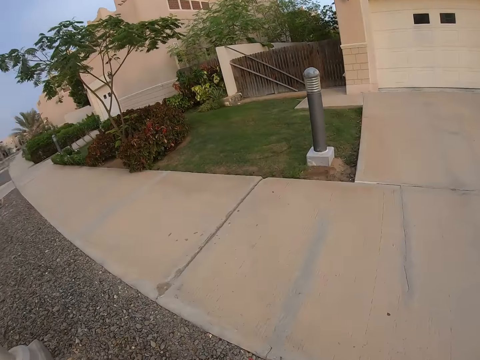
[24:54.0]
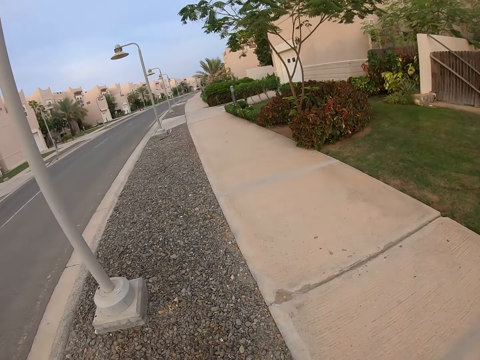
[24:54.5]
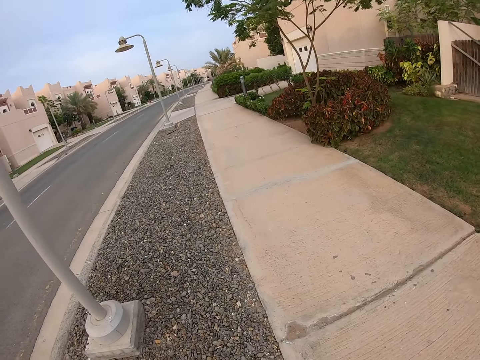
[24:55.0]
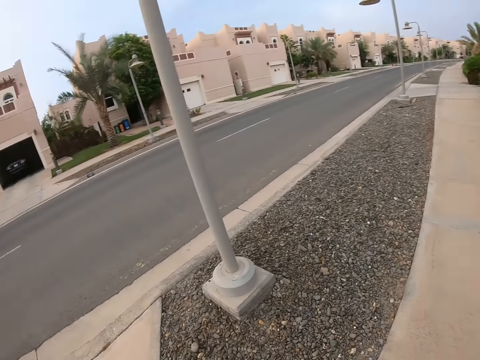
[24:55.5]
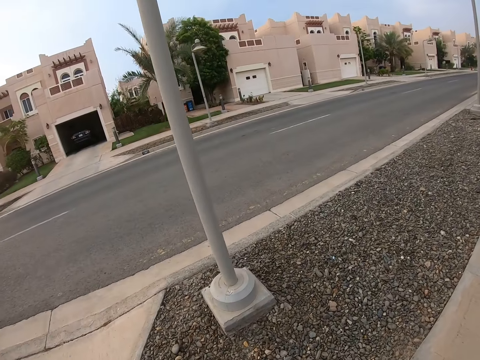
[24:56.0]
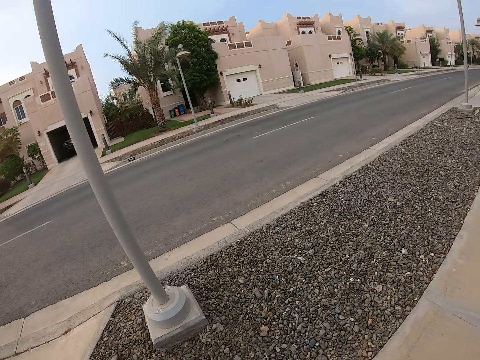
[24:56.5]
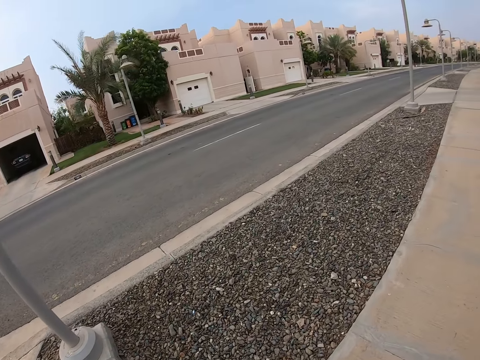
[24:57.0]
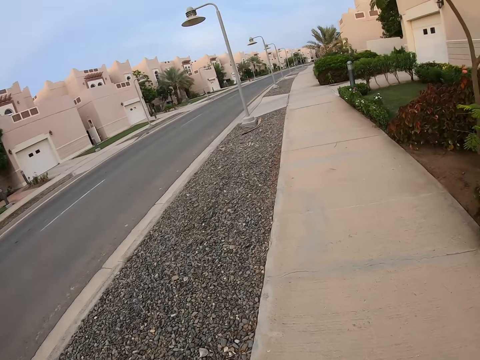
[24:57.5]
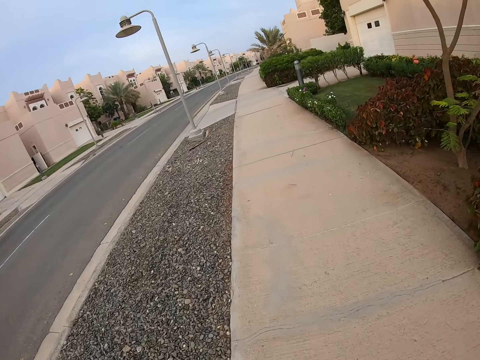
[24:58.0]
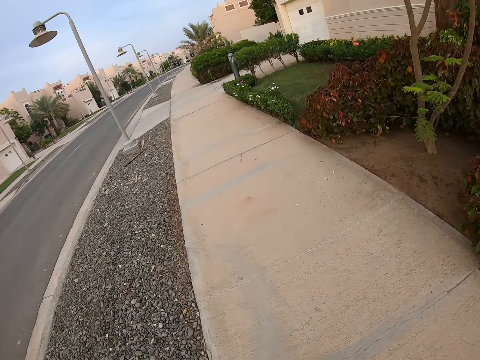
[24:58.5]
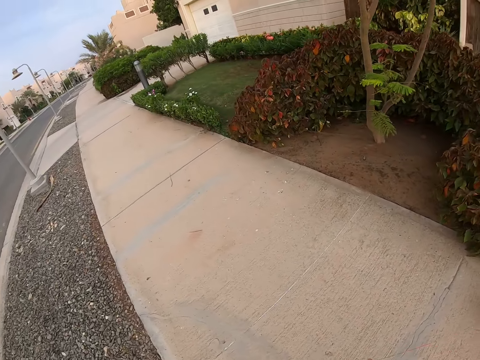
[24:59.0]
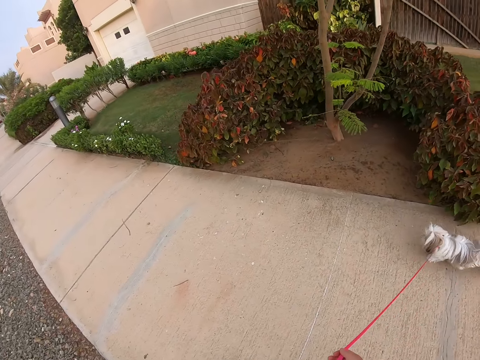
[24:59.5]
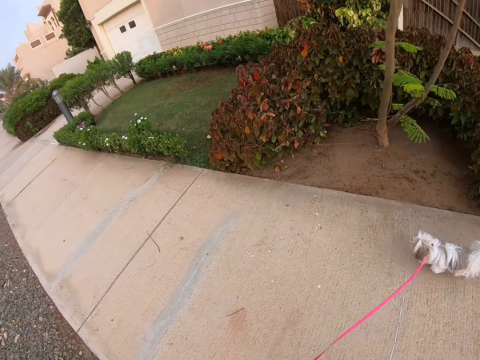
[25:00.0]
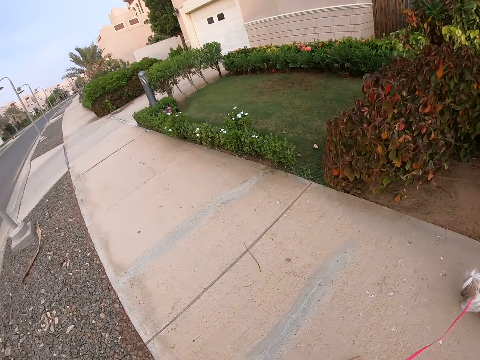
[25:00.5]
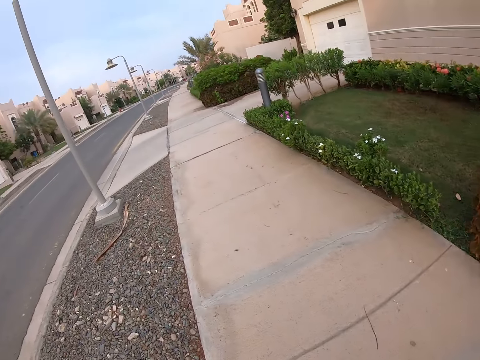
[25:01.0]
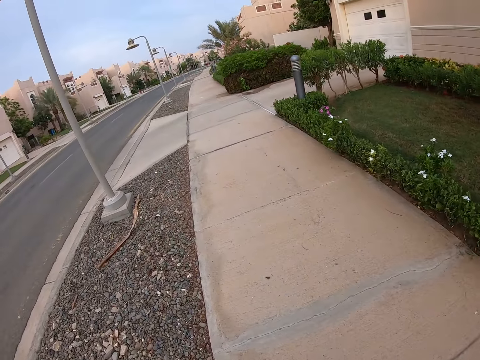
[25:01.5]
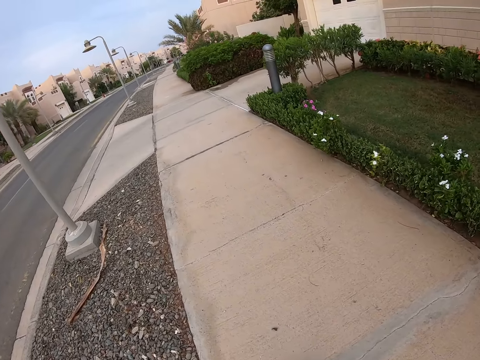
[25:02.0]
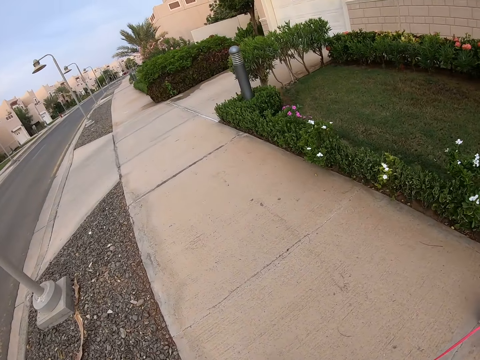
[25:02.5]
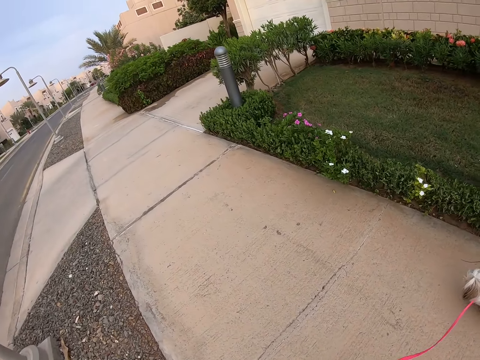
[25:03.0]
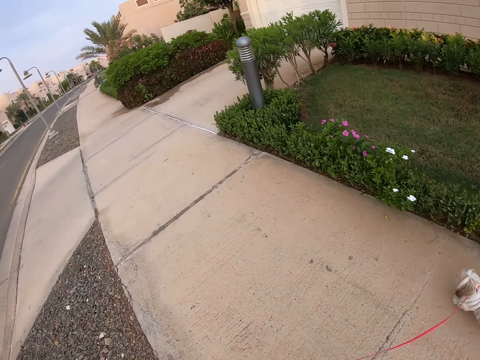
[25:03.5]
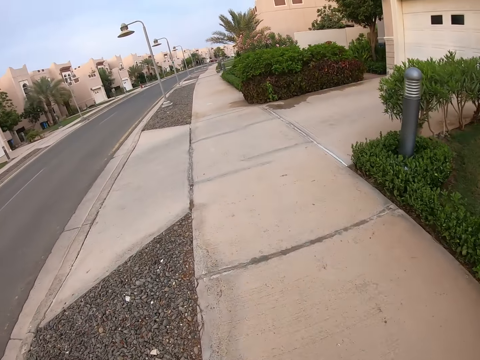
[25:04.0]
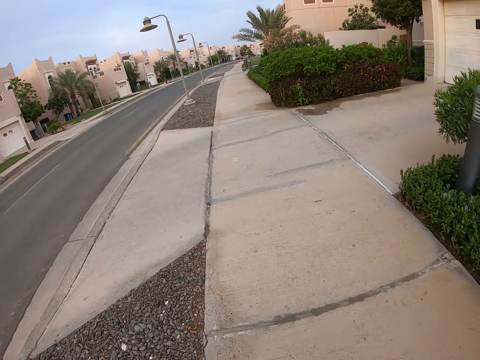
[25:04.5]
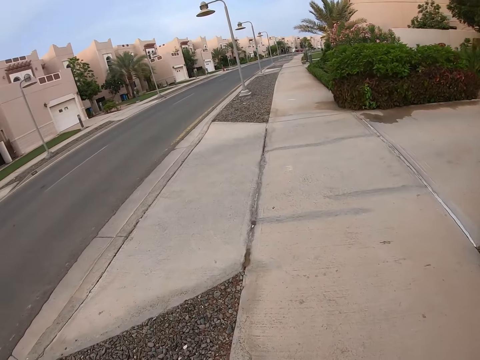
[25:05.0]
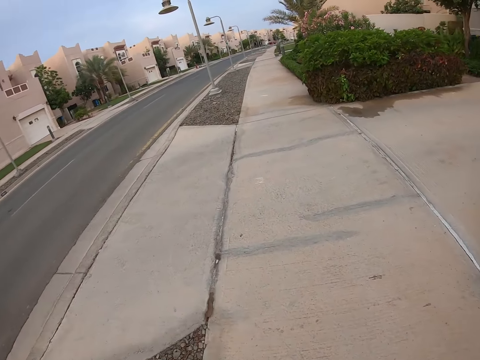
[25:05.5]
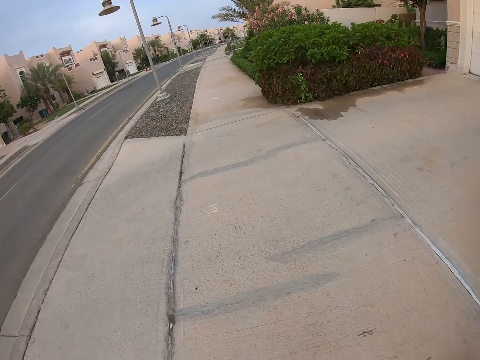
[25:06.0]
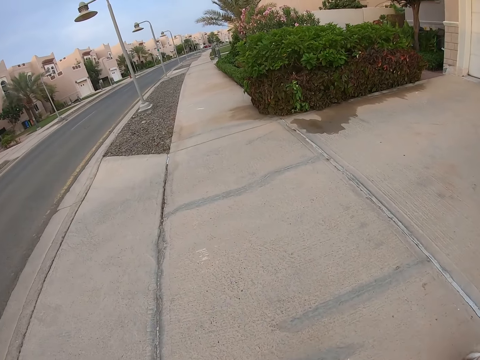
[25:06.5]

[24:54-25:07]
The camera wearer walks in the pavement with a pet dog.

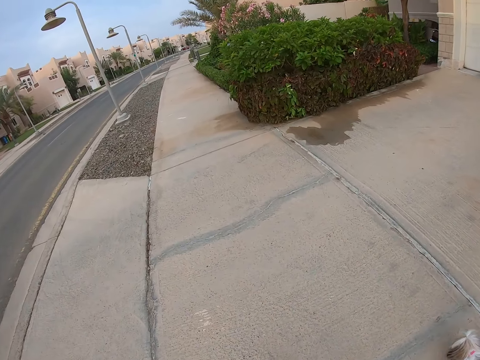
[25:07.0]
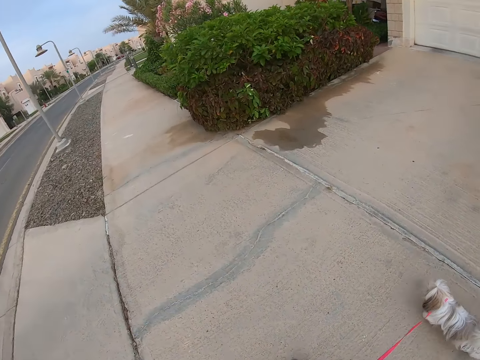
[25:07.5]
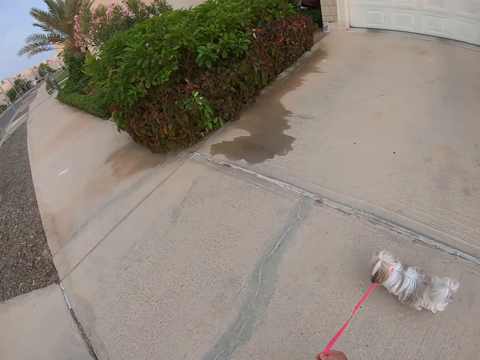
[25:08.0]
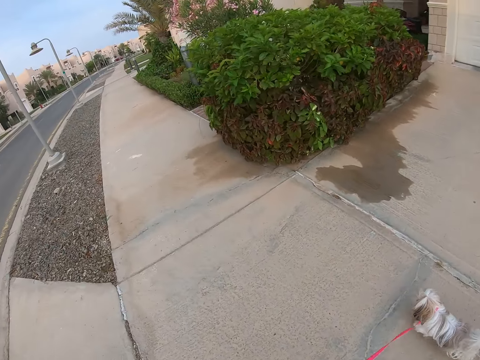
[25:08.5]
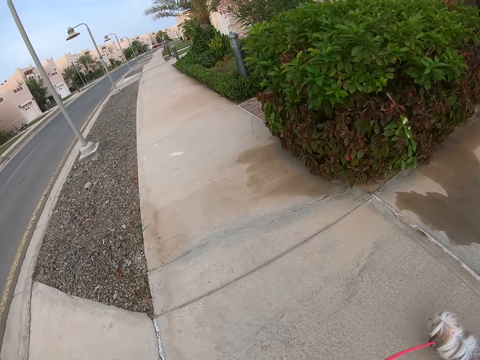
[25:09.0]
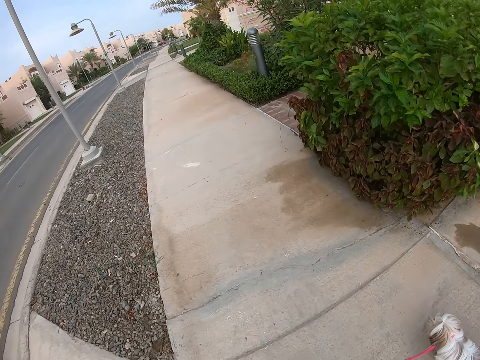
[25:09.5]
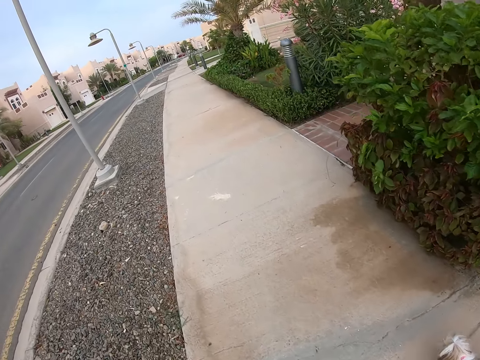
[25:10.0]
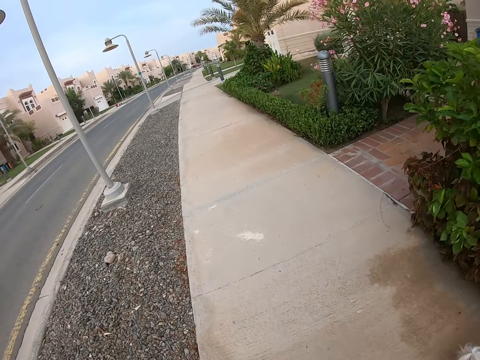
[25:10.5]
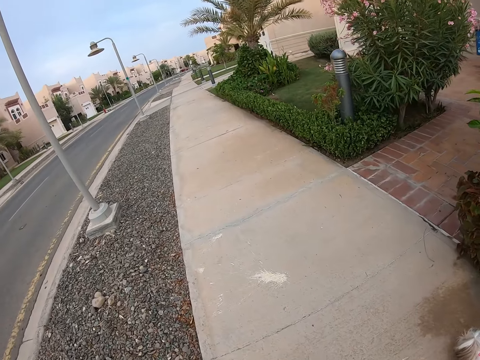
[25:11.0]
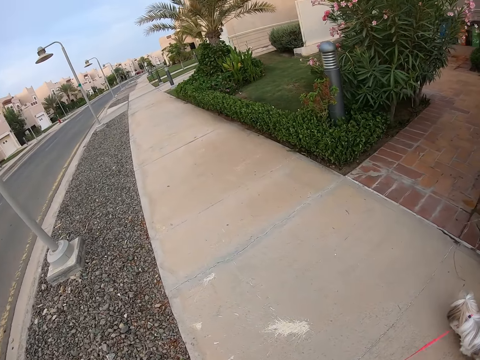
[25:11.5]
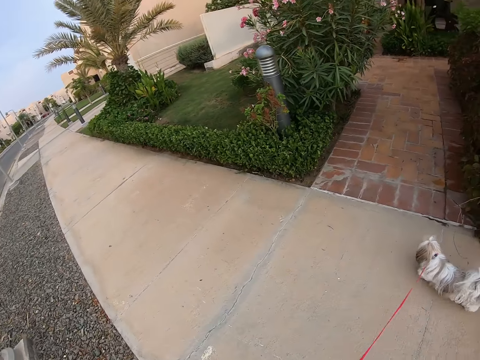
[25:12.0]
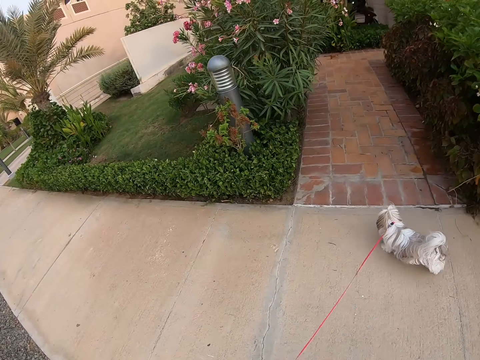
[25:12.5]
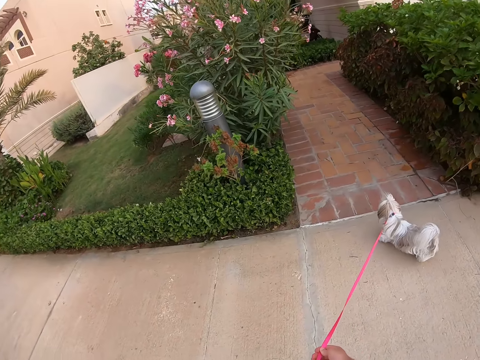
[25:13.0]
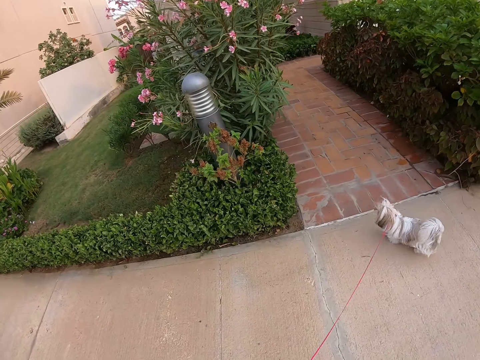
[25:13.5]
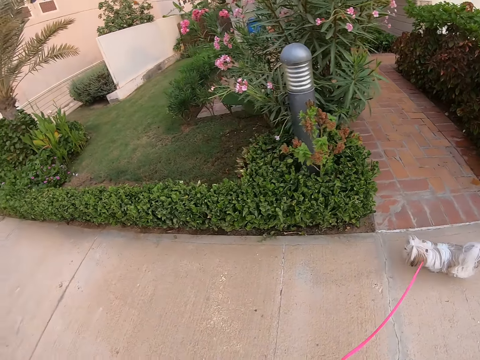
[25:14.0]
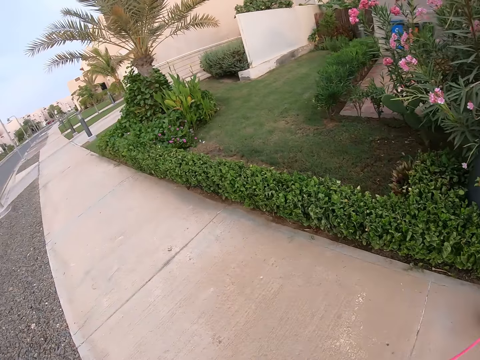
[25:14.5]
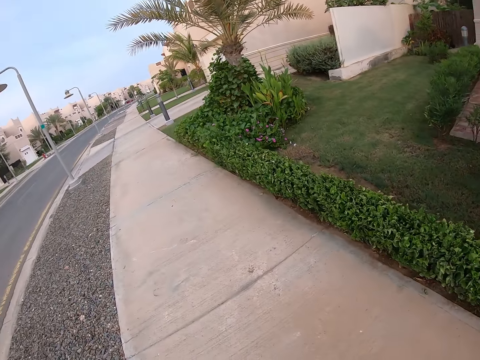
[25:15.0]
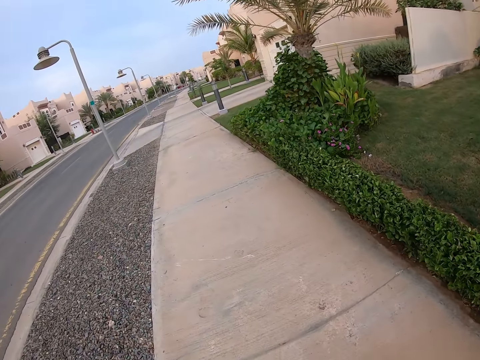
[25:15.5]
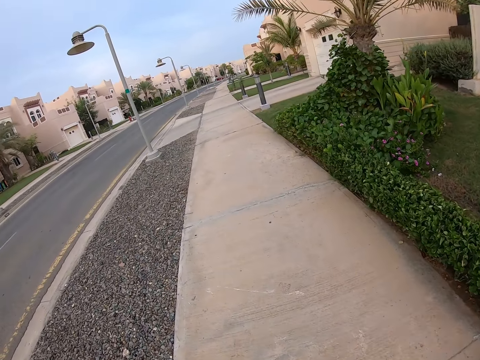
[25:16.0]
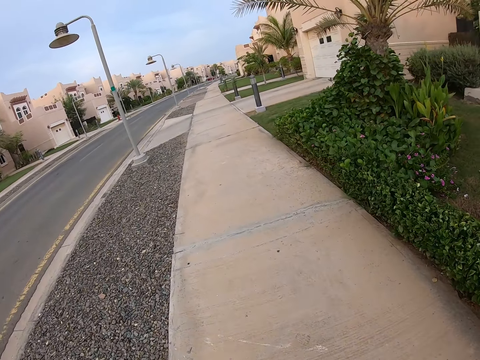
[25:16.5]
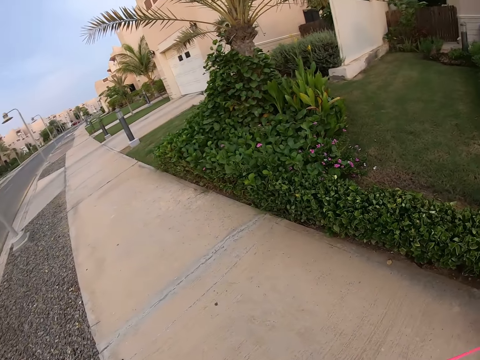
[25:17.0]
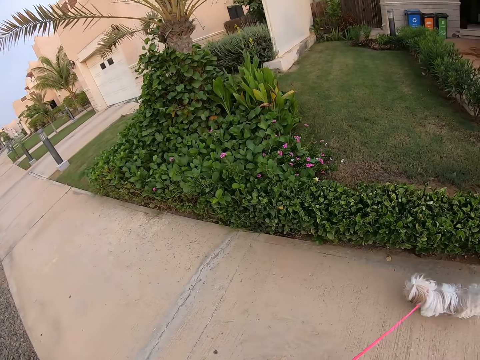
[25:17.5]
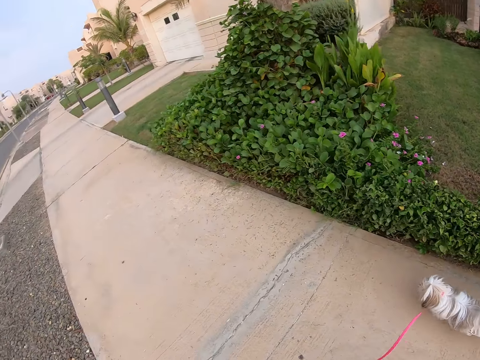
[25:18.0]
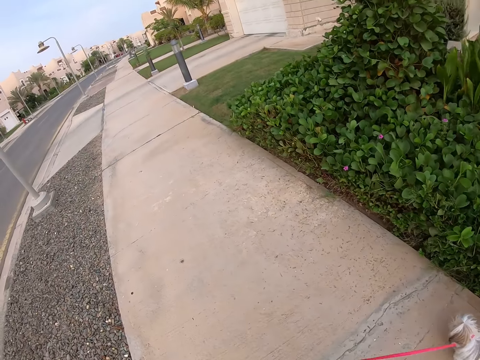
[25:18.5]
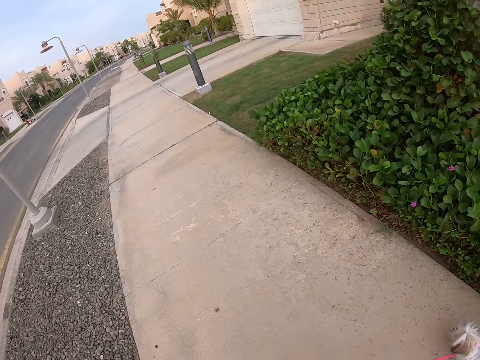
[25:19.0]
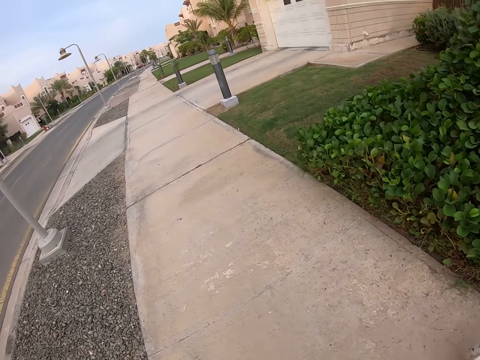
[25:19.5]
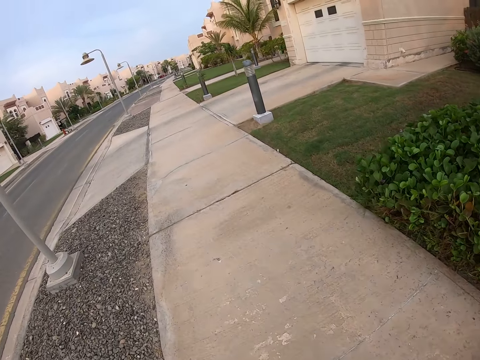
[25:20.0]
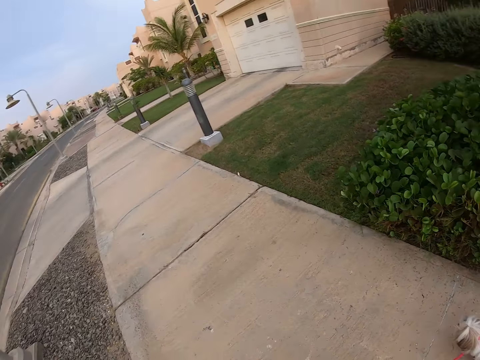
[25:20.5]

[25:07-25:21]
The camera wearer looks around. They walk the dog.
